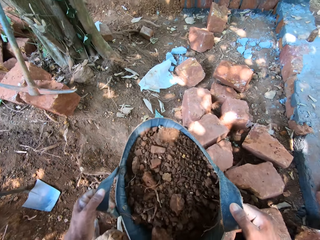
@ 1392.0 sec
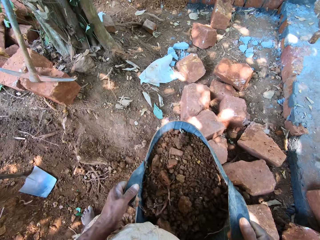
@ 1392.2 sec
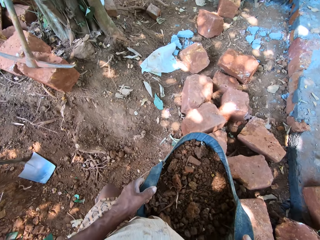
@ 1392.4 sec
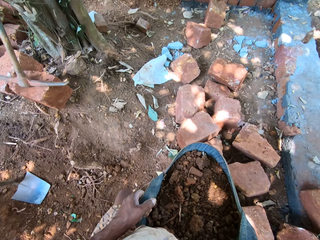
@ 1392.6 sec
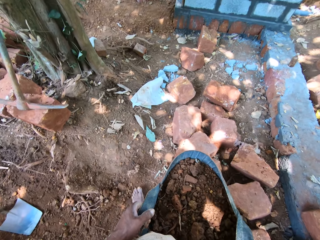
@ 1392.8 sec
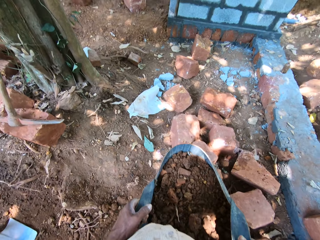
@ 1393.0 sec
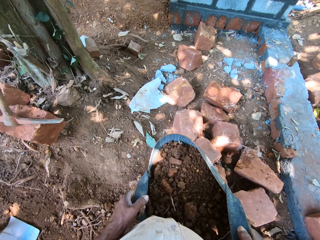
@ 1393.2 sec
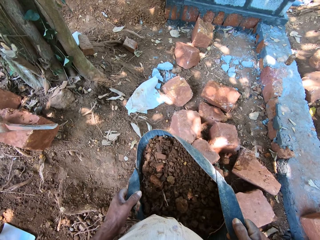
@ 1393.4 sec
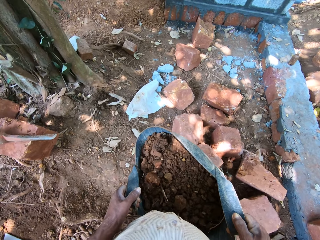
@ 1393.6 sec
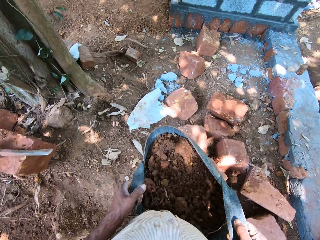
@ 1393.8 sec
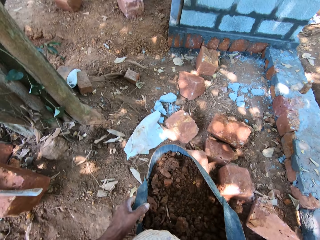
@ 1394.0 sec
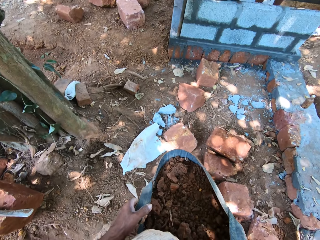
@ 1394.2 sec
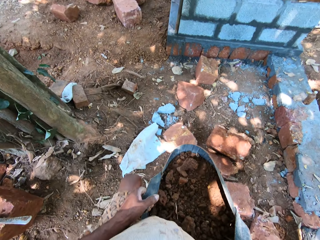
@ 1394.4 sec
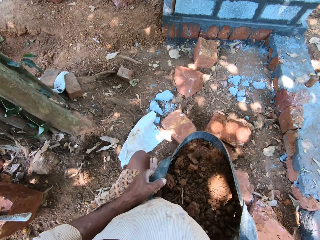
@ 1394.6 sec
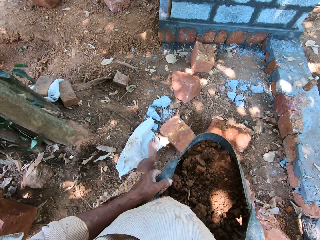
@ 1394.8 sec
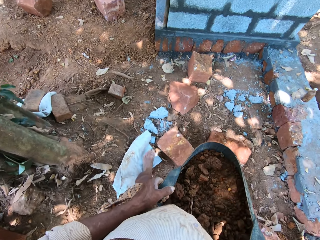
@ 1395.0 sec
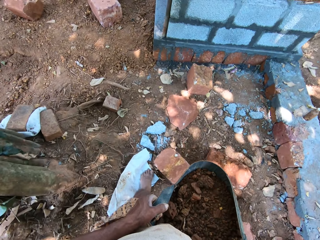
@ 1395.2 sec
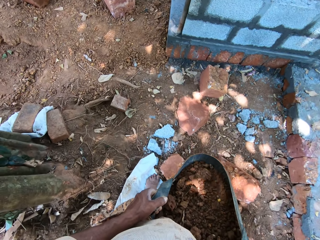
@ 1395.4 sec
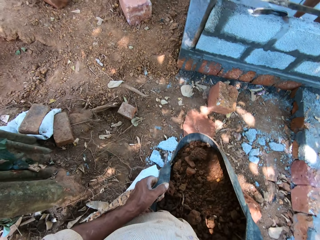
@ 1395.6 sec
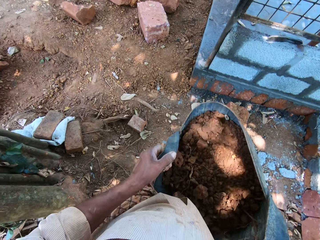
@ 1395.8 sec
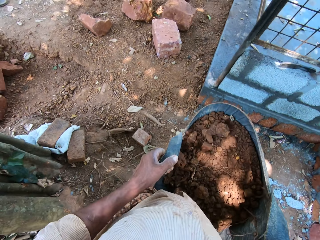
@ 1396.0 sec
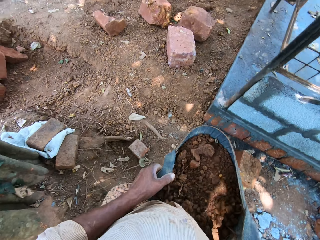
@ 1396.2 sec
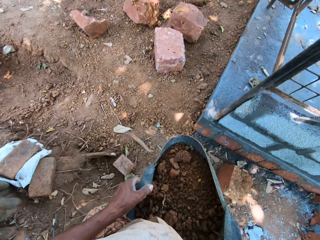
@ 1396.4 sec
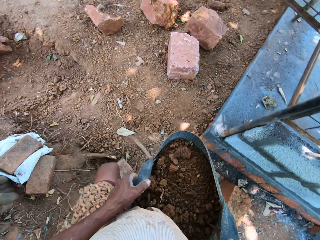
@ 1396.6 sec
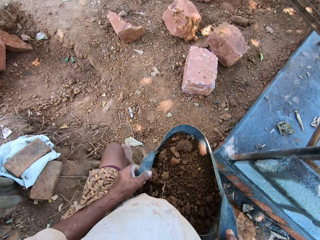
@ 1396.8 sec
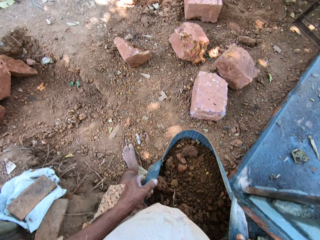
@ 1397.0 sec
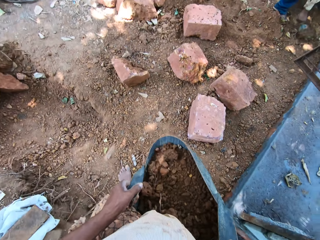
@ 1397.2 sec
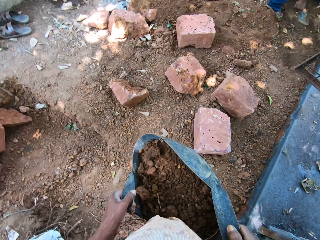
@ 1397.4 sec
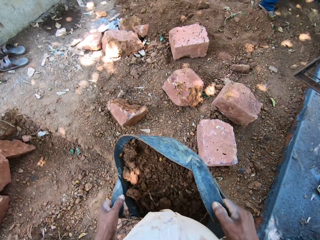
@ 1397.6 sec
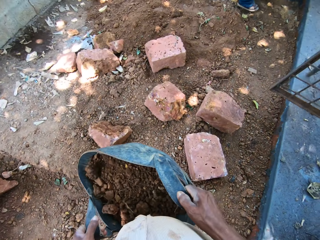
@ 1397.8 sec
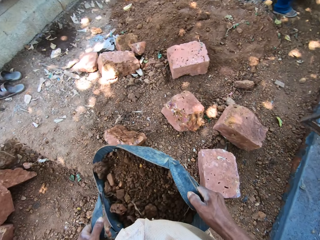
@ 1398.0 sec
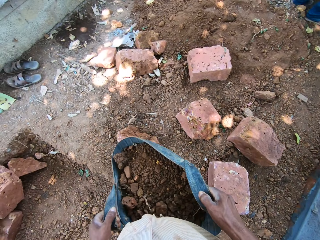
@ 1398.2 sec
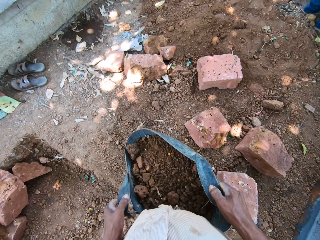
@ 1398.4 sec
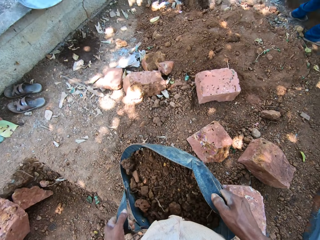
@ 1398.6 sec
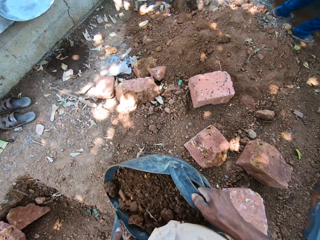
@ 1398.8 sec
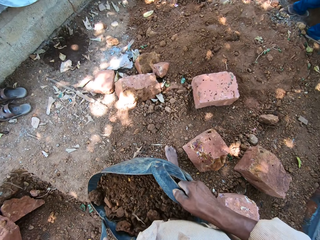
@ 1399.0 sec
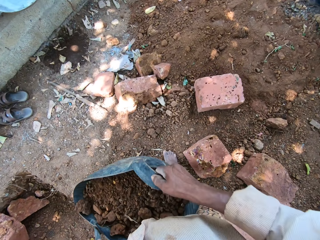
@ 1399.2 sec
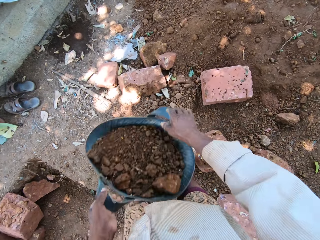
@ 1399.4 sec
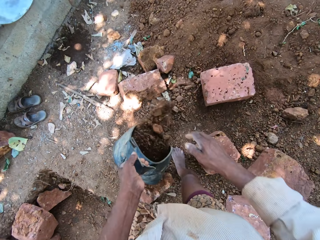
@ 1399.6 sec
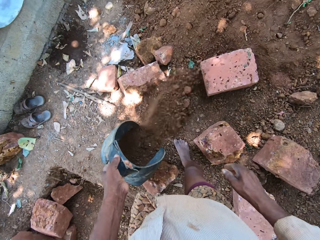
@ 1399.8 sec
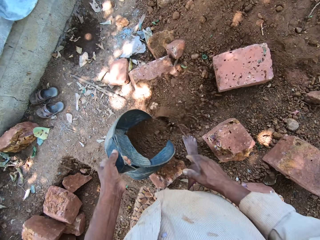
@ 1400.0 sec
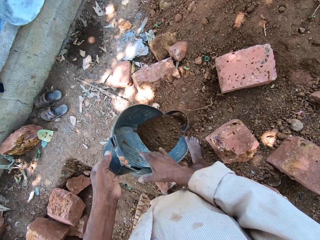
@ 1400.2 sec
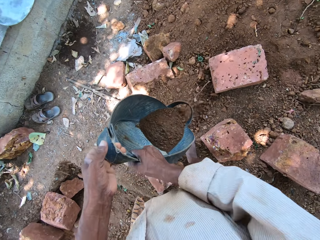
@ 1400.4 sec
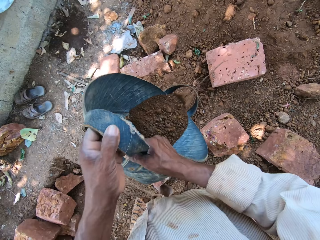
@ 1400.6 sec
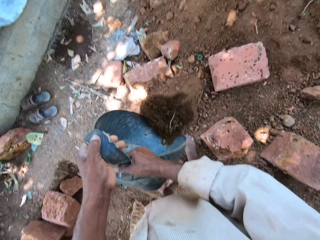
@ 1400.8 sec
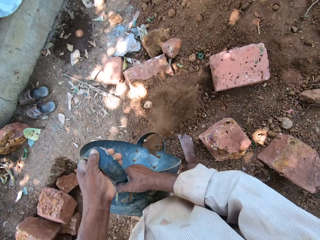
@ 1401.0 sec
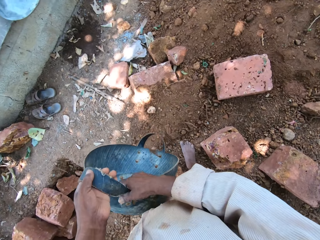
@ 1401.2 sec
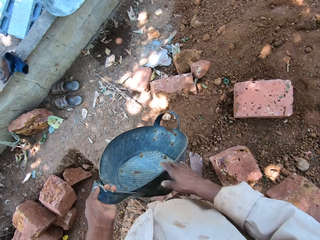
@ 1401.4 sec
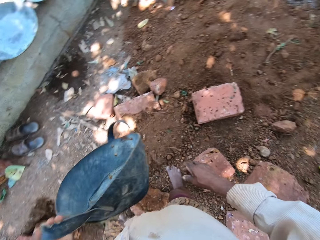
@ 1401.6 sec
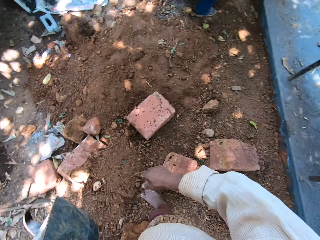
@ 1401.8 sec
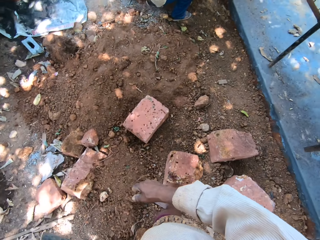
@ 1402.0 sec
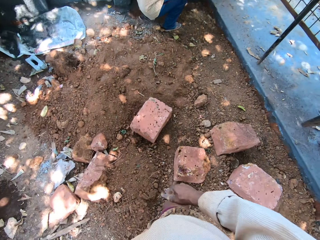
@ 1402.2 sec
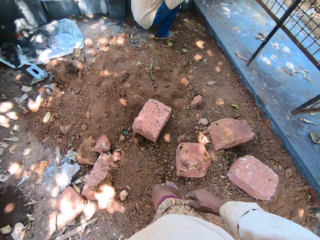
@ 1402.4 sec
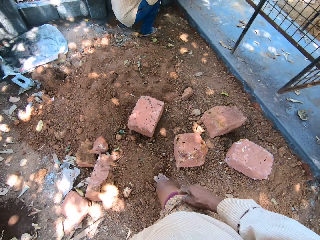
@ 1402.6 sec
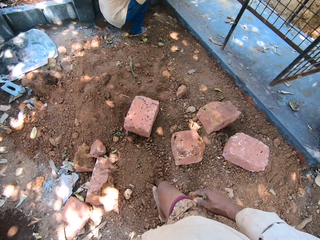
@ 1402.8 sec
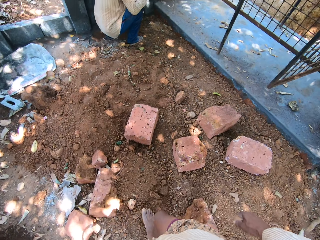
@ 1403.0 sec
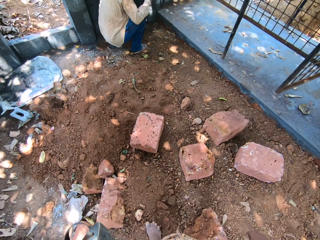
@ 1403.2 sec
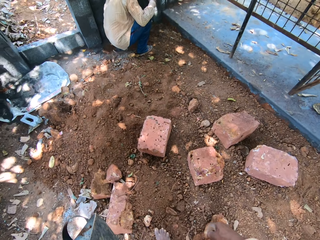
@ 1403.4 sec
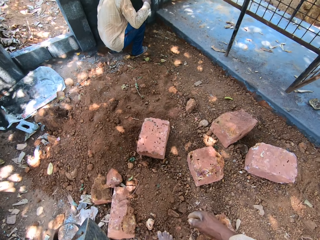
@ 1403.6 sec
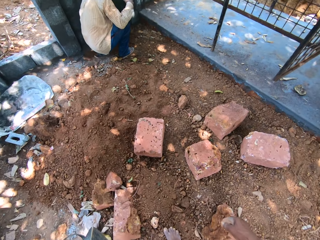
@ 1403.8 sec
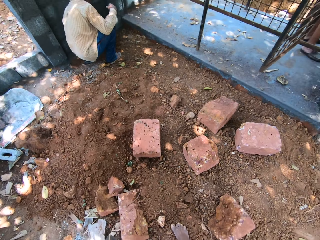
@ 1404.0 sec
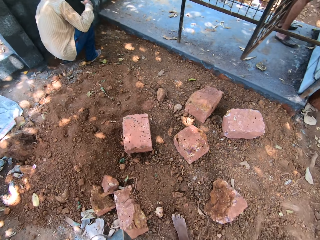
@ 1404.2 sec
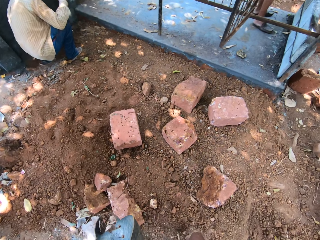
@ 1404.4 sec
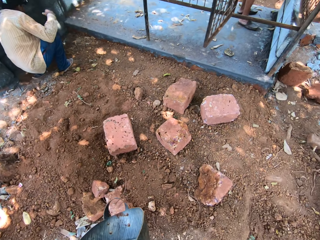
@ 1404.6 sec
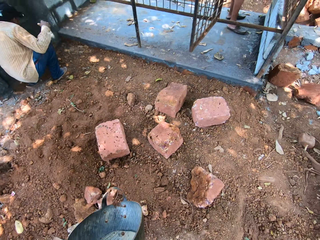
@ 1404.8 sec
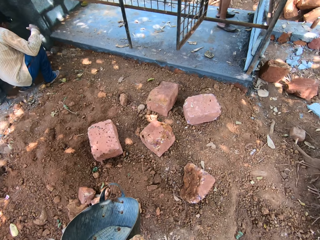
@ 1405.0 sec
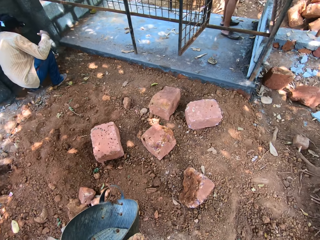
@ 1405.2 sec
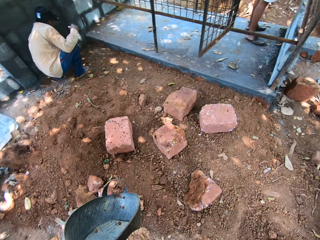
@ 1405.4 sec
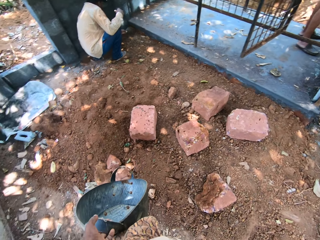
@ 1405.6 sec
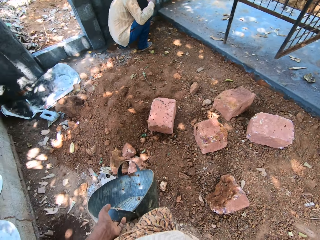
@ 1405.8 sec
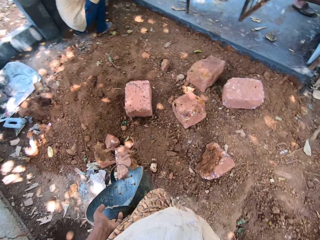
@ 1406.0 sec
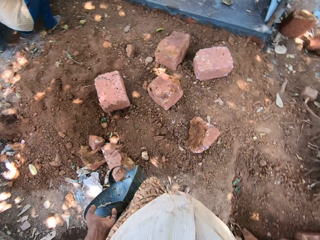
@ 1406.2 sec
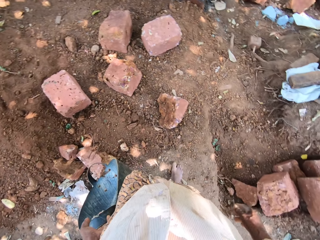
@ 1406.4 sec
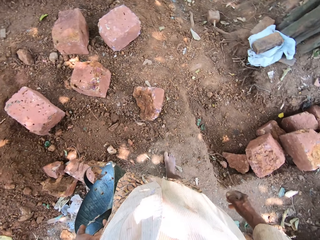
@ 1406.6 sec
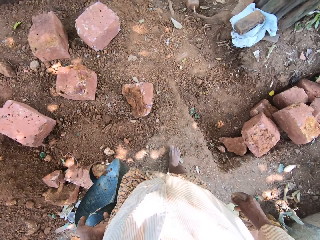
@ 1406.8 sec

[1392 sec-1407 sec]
The camera wearer walks towards a construction area. He pours the sand in the bowl on the ground with his hands. A man touches the ground with a gauging trowel in his left hand.

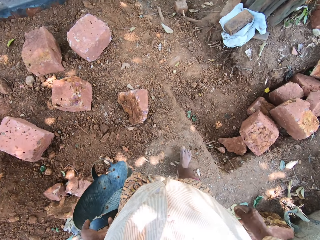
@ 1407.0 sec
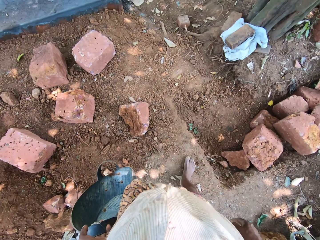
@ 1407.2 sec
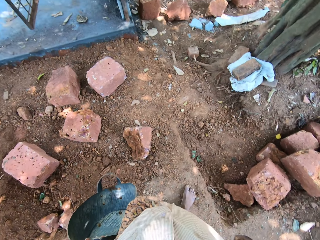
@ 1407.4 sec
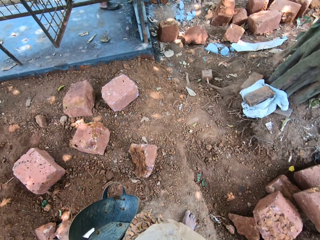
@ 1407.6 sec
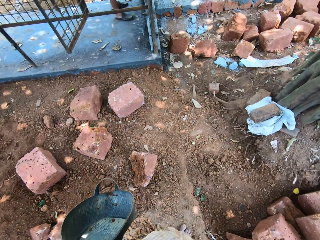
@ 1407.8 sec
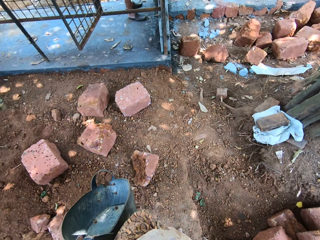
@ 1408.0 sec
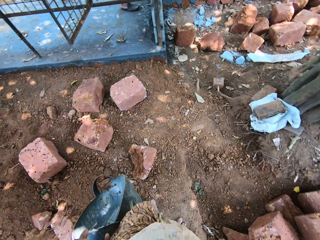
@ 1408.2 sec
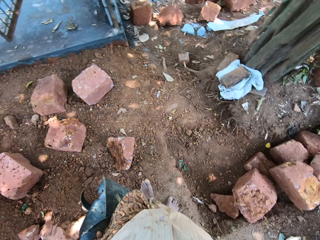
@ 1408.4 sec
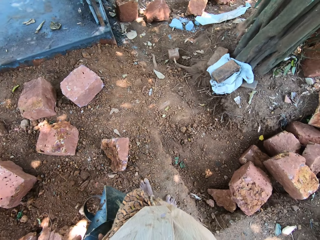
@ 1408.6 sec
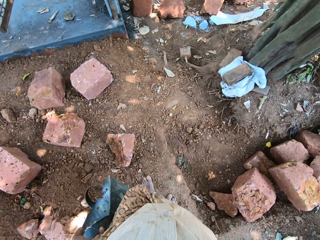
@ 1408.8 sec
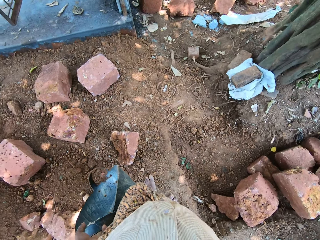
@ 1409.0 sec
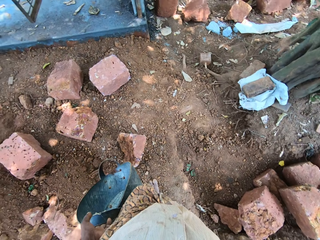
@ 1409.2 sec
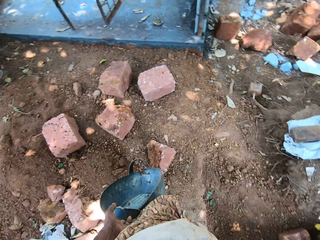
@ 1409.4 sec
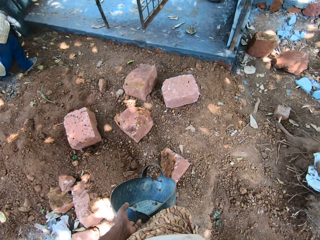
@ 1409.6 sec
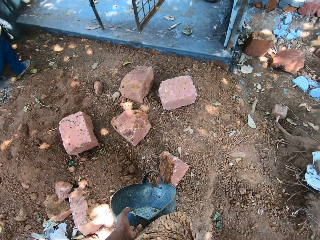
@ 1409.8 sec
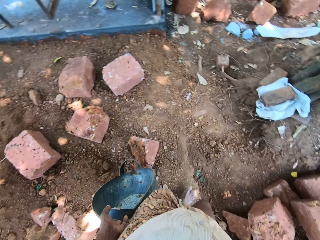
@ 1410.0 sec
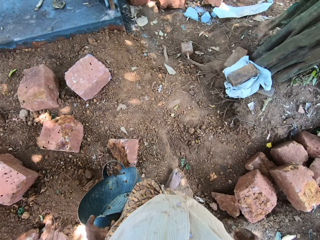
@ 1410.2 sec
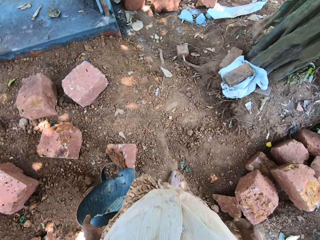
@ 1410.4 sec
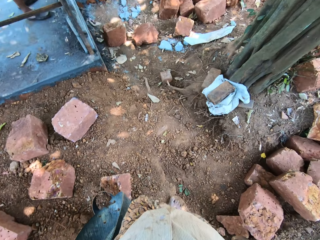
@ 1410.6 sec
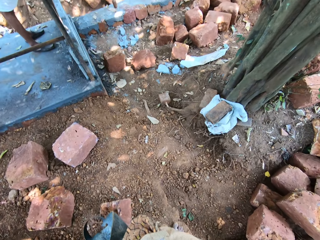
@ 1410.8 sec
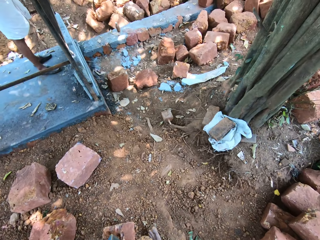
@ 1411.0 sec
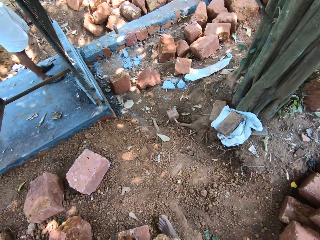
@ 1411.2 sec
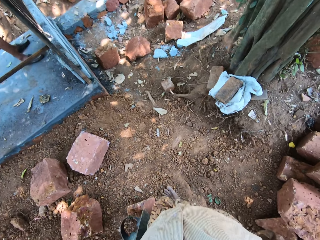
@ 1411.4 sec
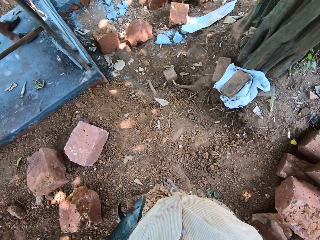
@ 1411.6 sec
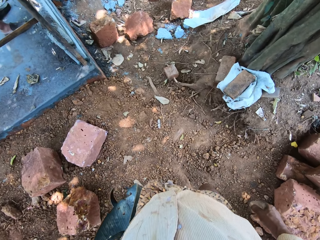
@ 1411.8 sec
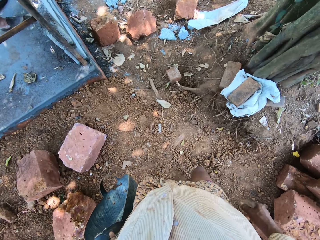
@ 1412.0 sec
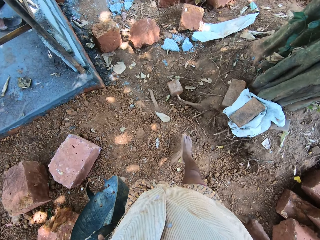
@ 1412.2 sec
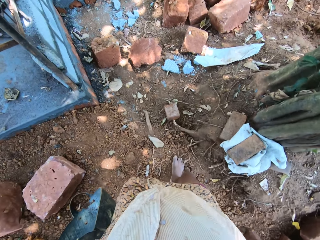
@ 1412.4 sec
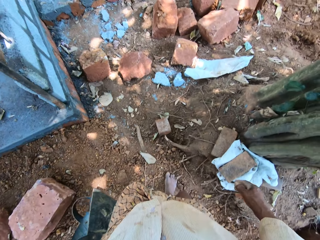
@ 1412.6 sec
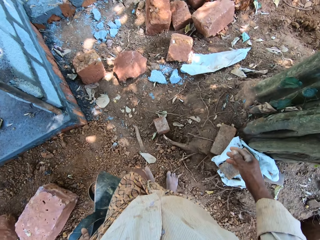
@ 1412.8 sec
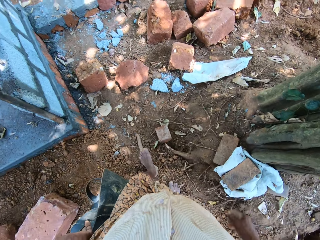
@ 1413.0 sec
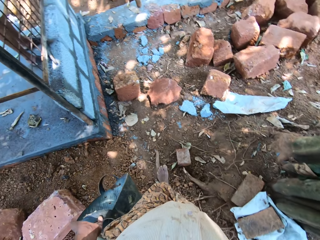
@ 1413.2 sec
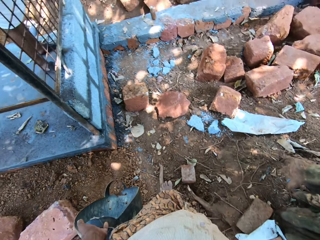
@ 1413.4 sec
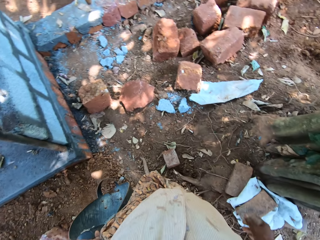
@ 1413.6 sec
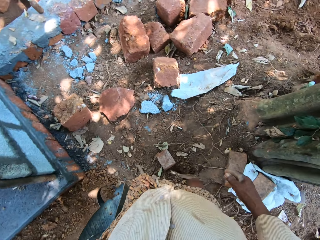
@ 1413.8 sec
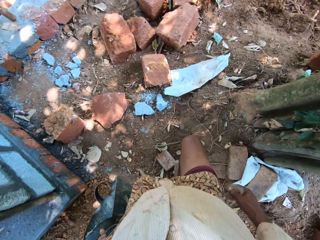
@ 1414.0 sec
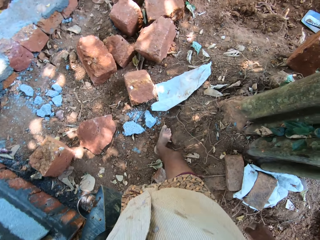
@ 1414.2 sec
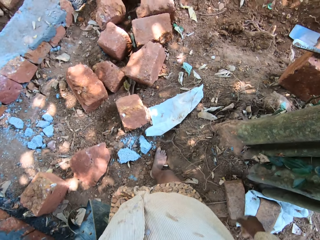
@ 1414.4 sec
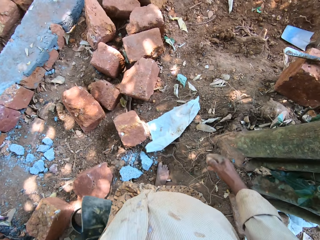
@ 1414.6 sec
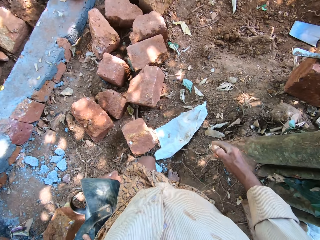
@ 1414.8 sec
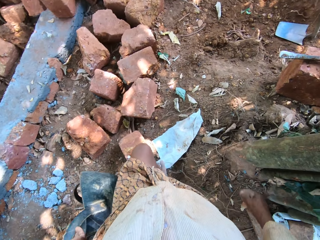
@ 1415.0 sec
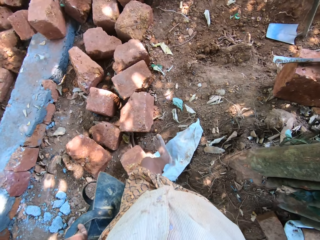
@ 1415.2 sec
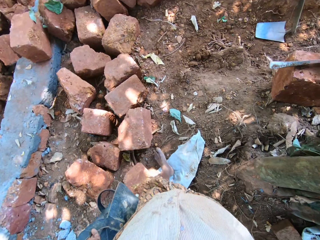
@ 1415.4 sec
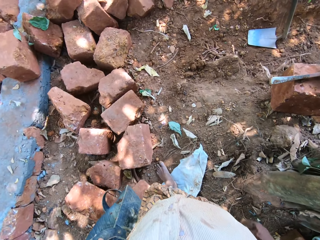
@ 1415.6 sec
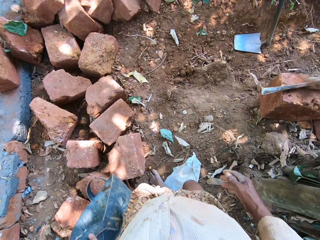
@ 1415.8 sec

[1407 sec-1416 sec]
The camera wearer walks around.
